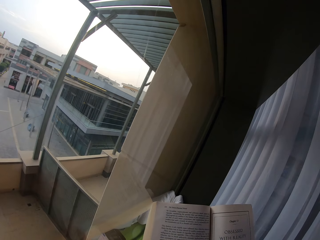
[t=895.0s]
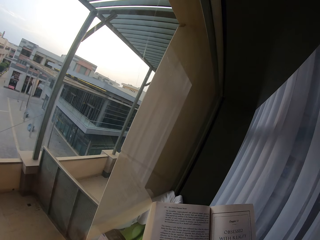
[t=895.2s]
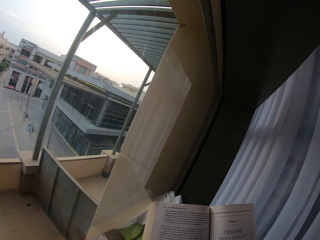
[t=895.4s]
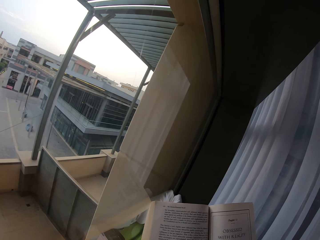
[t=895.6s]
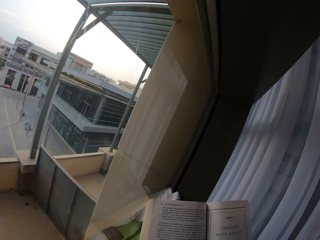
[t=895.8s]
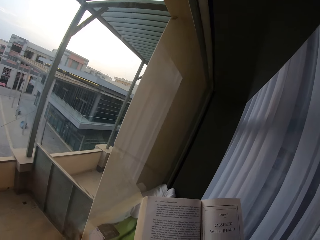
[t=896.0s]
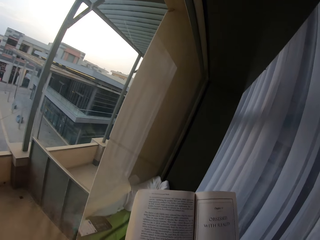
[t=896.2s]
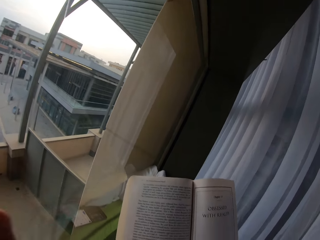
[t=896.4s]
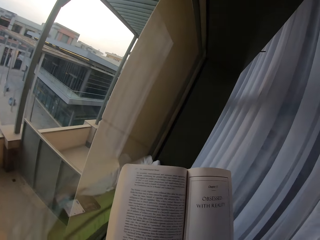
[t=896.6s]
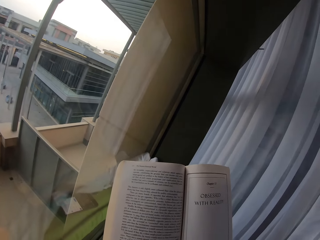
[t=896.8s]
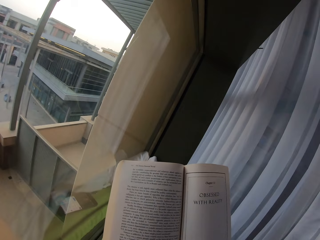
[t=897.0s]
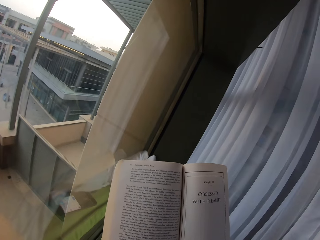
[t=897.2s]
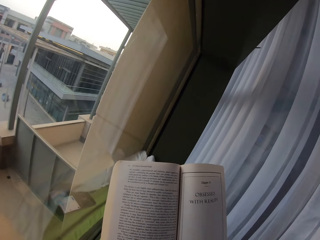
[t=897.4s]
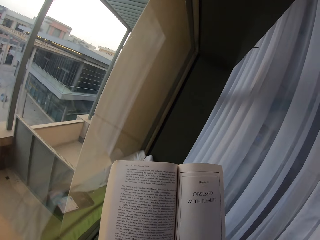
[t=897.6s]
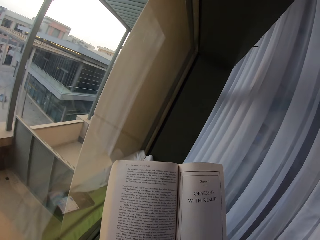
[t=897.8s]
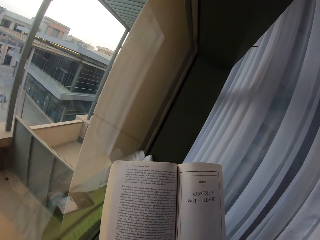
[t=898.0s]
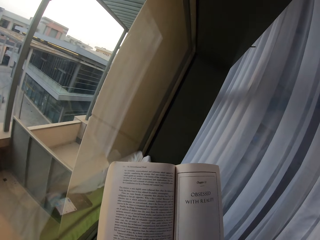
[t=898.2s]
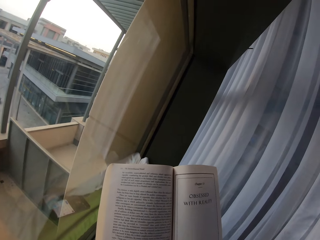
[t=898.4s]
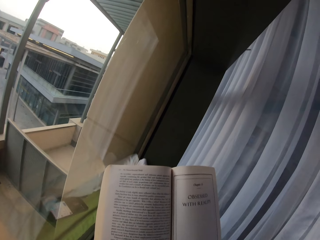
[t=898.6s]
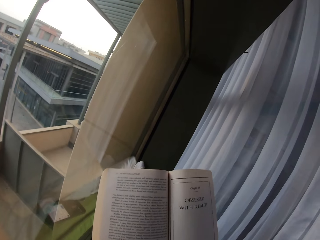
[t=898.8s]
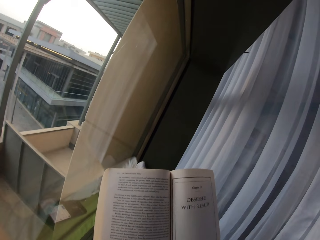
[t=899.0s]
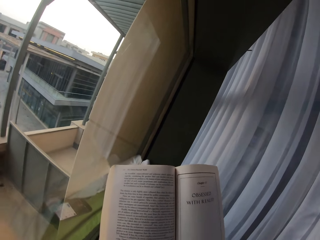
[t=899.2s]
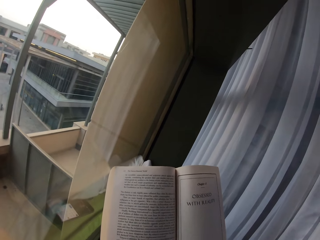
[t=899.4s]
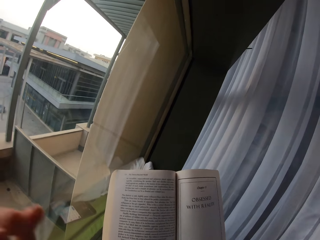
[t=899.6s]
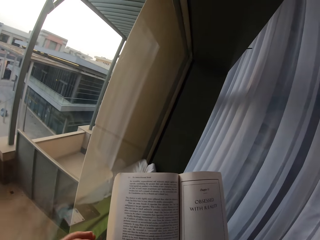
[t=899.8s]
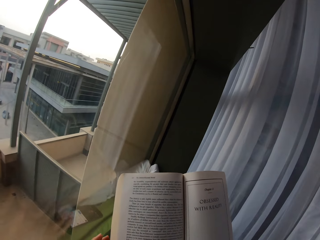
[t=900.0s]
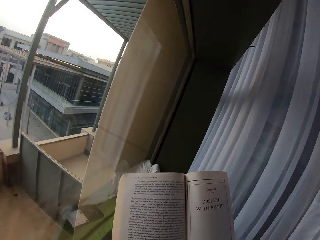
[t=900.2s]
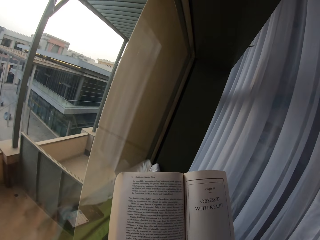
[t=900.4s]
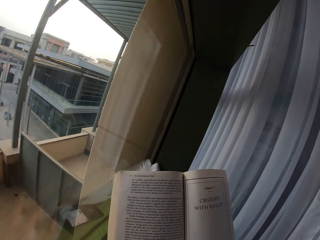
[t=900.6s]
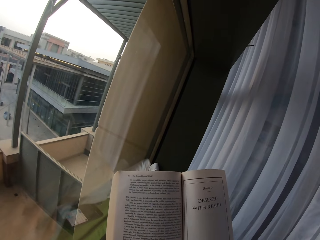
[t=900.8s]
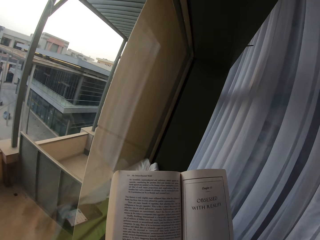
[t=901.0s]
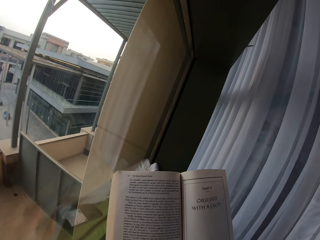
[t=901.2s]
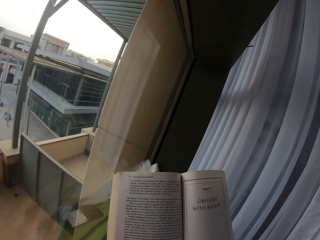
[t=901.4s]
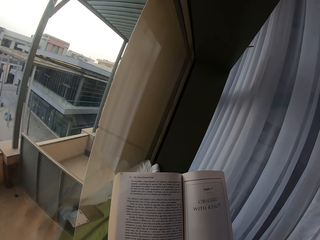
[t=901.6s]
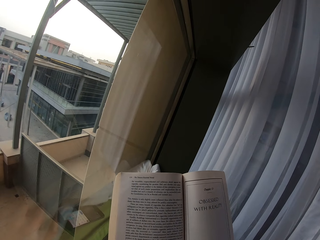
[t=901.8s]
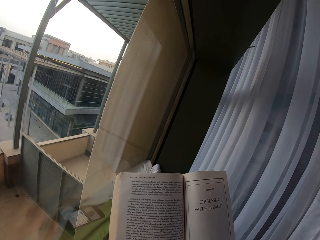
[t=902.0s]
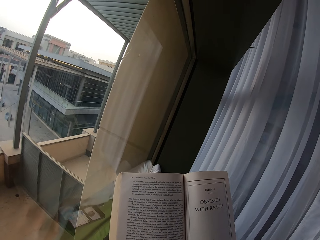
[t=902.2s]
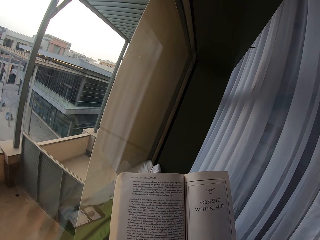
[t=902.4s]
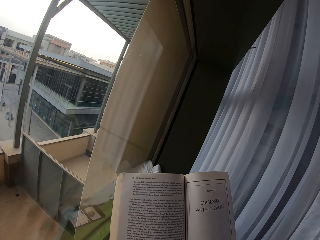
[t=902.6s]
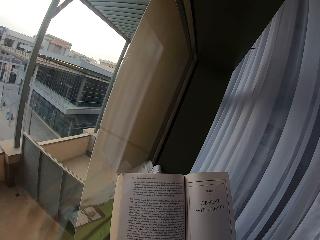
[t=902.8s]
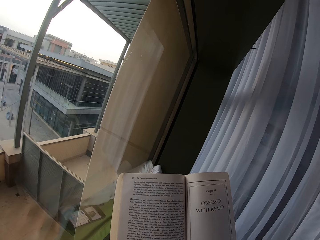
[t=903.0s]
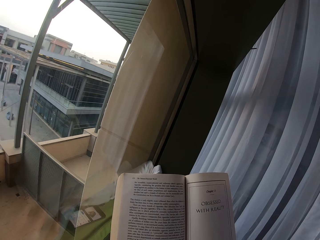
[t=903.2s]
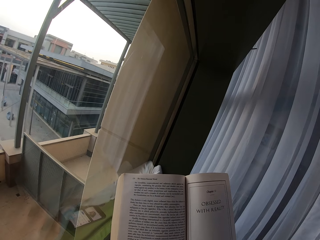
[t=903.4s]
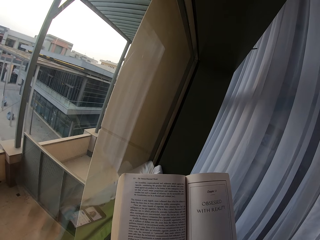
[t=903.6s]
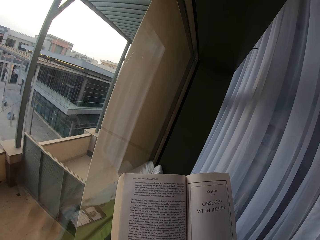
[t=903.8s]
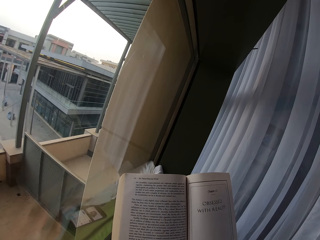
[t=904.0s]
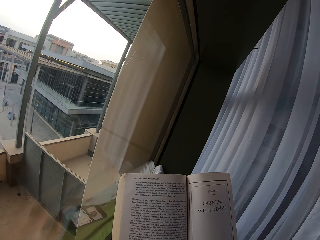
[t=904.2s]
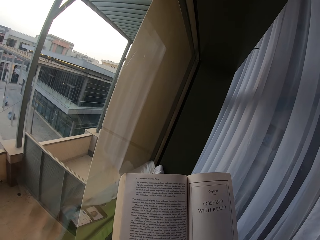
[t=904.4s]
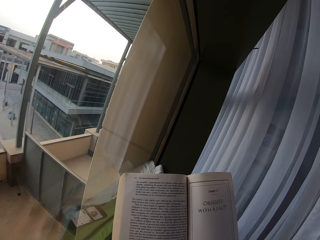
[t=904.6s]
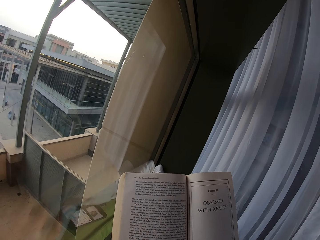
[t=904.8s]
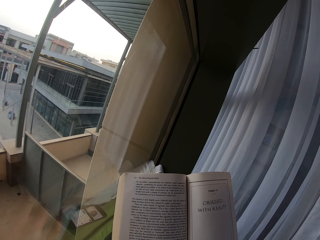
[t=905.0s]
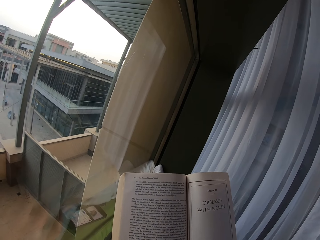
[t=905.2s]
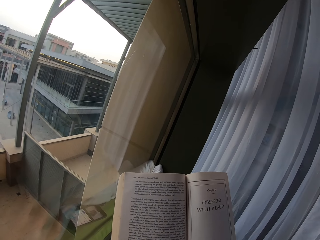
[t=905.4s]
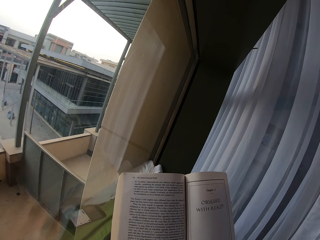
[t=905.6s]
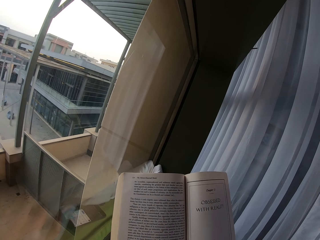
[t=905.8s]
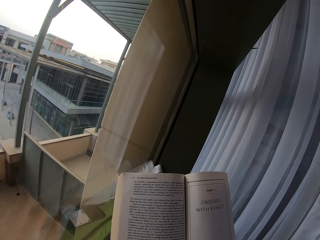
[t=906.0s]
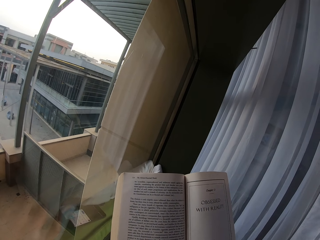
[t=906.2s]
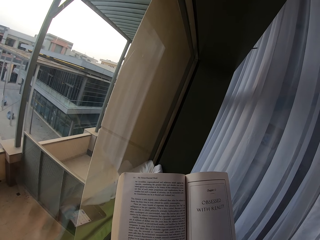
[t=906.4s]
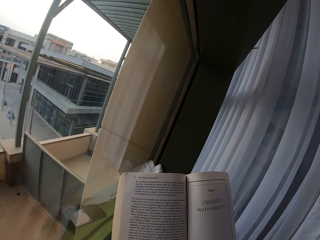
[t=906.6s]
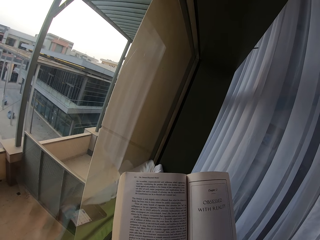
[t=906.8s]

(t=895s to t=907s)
The camera wearer raises the left hand to the camera. They withdraw the left hand from the camera. They read the book.

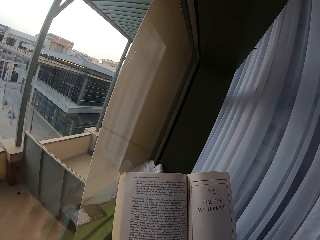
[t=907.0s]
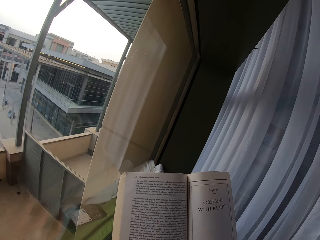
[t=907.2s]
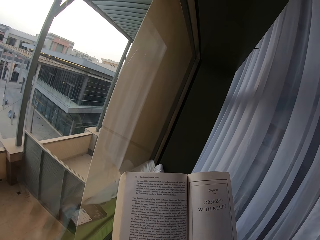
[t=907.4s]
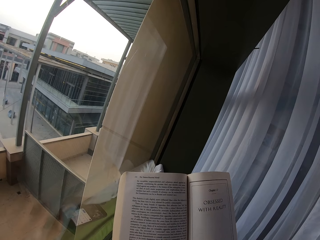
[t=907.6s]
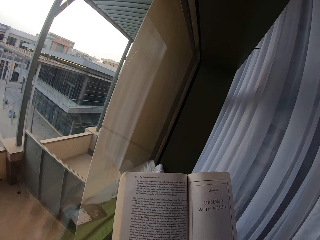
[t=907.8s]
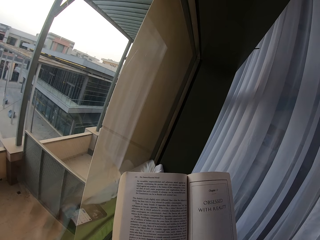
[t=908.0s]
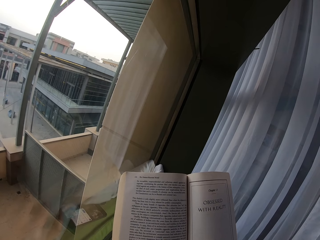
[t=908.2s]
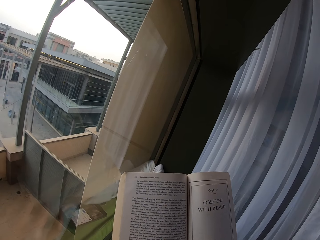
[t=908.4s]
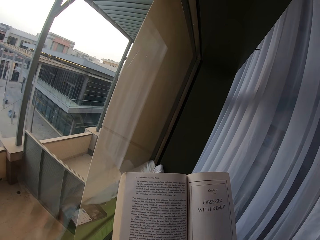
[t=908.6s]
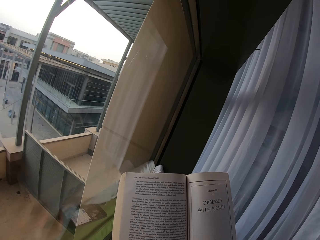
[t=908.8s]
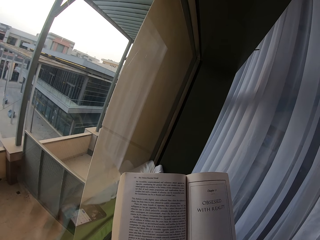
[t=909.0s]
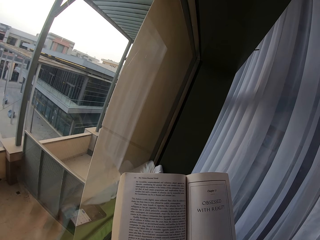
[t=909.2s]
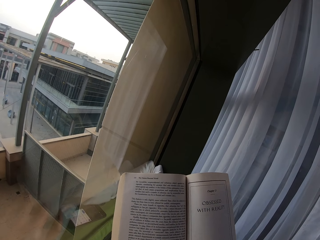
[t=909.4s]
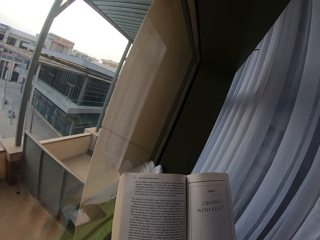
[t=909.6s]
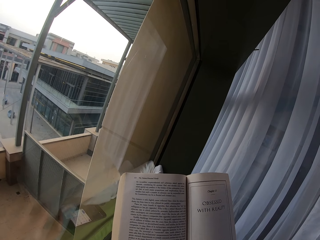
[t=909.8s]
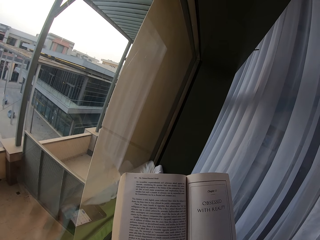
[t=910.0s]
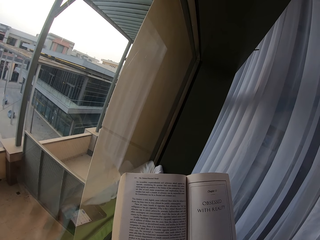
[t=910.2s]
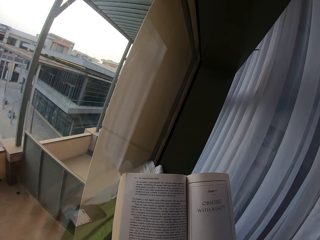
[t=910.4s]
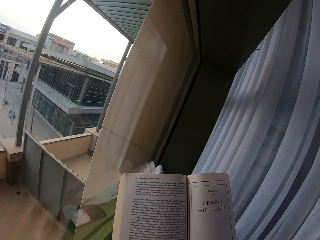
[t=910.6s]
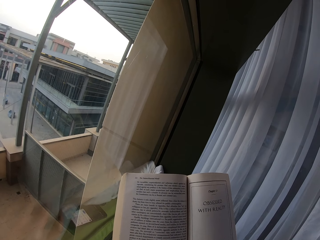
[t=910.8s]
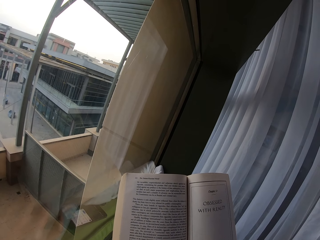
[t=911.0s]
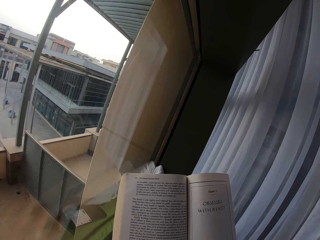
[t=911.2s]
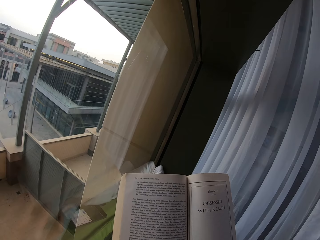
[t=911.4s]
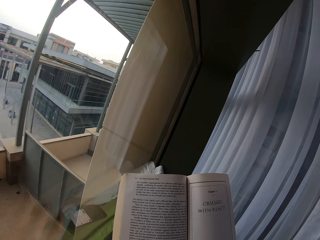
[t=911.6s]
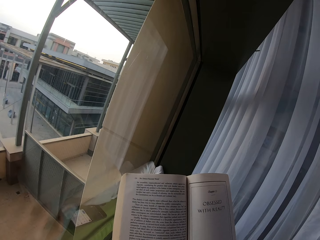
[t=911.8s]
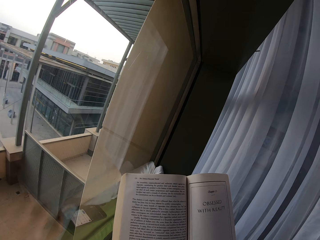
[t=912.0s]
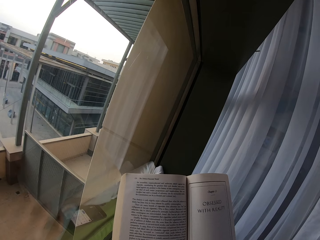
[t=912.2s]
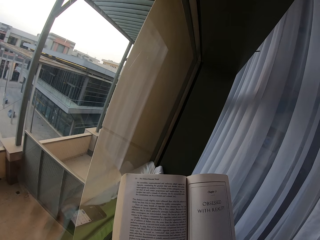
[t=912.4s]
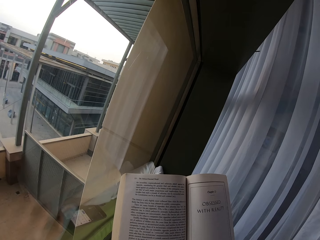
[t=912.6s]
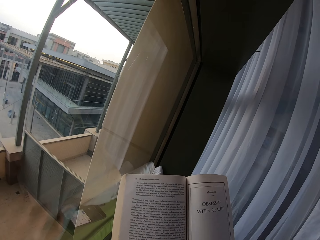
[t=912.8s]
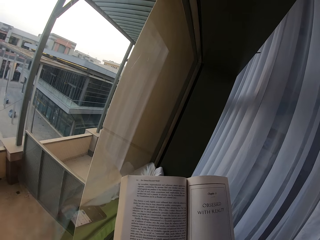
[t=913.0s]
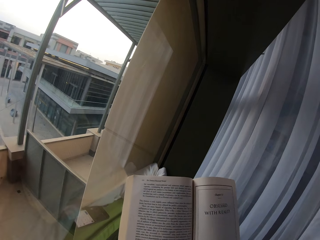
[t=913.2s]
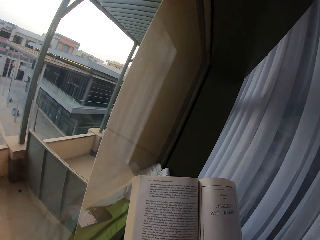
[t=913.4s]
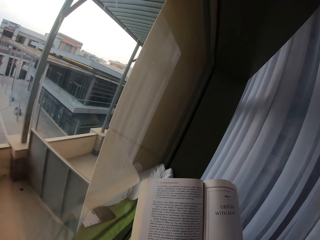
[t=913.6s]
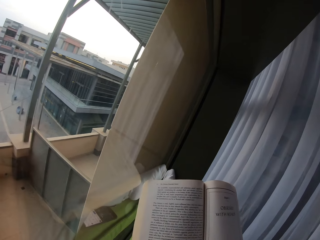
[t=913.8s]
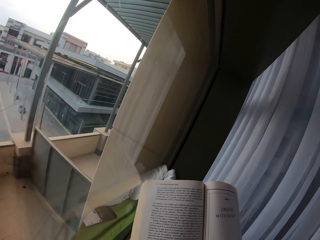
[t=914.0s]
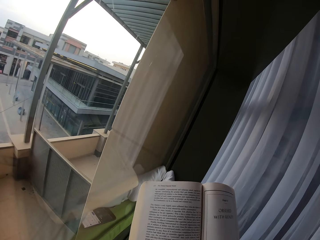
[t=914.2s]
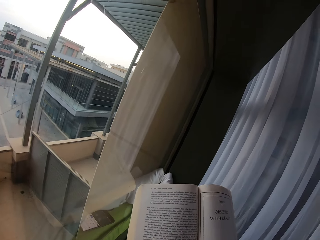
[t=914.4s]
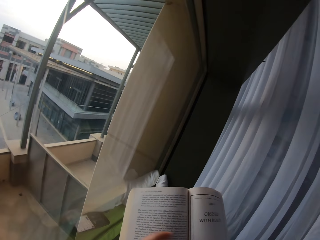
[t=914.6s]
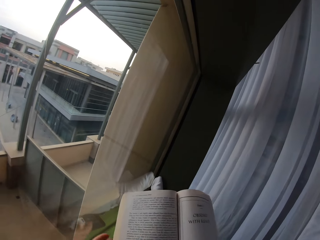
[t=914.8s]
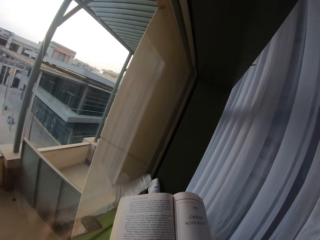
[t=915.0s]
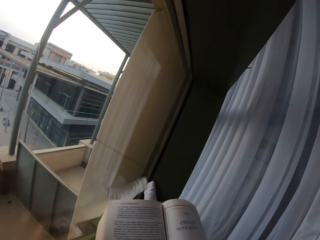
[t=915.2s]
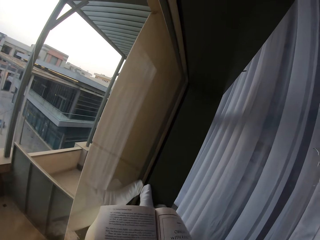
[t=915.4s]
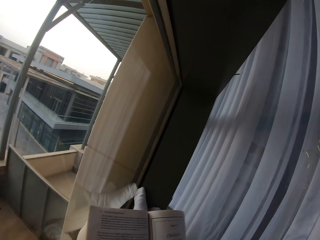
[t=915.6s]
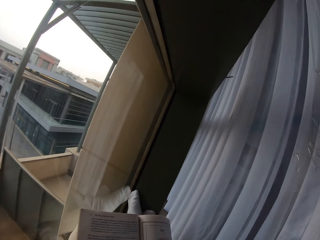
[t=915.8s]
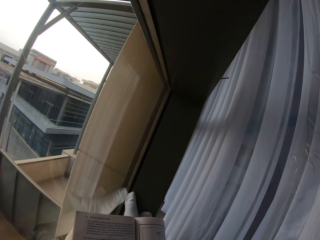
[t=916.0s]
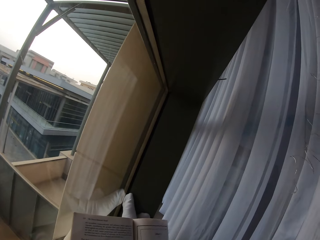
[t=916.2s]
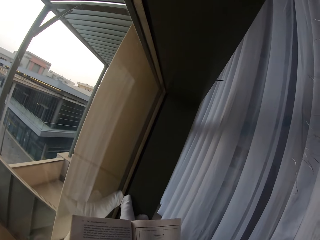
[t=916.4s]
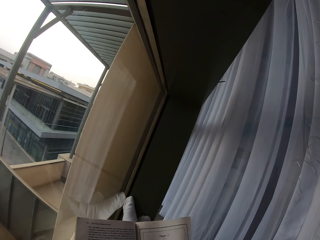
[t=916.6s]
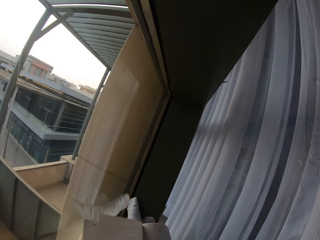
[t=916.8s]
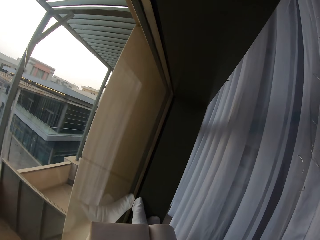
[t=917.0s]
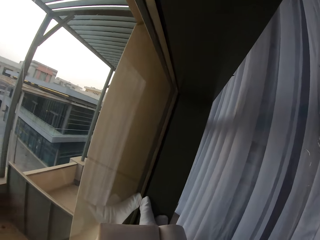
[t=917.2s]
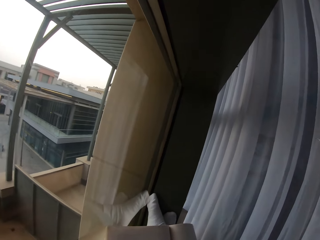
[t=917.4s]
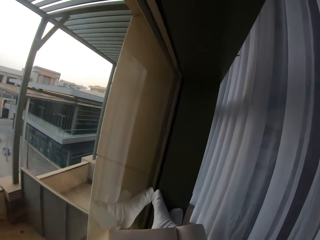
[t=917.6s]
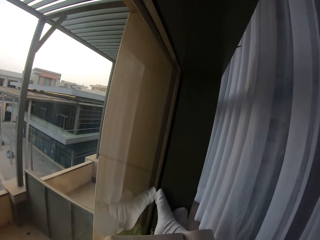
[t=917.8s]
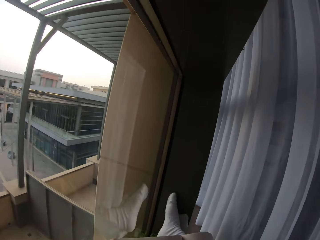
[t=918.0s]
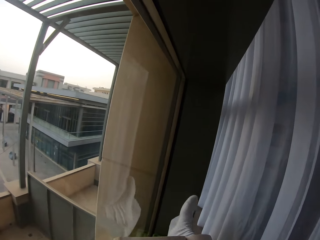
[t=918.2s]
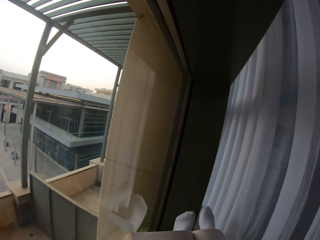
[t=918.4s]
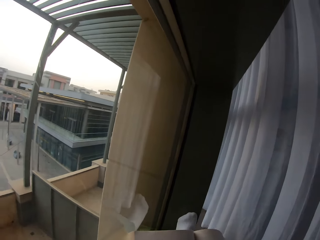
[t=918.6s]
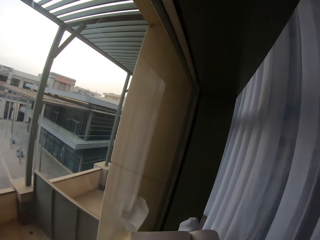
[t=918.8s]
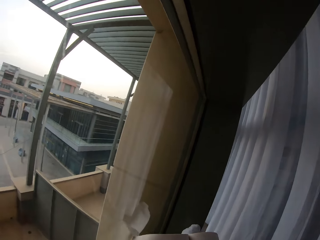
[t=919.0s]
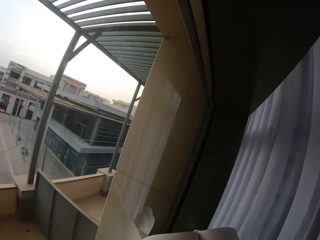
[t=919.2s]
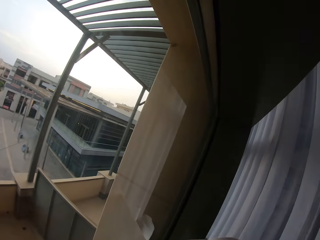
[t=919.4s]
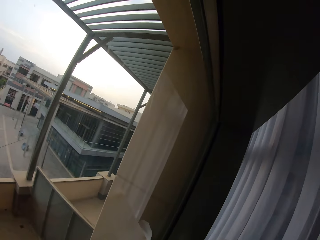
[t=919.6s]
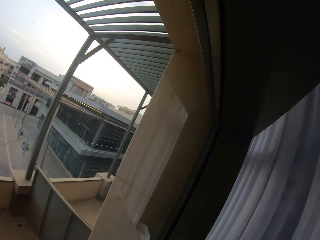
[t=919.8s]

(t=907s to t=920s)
The camera wearer raises his left hand towards something. He withdraws his left hand from it. He unfolds his legs. He opens the next page of the book.
